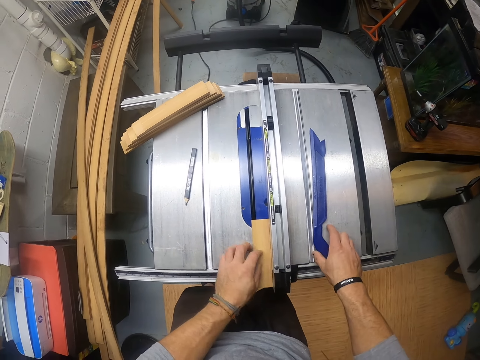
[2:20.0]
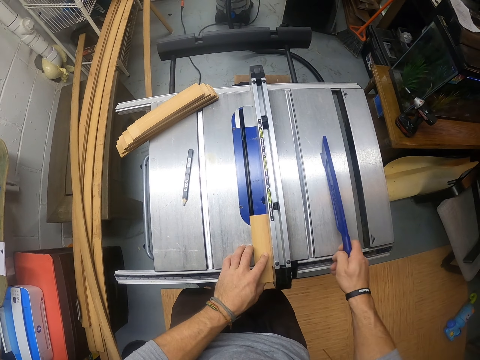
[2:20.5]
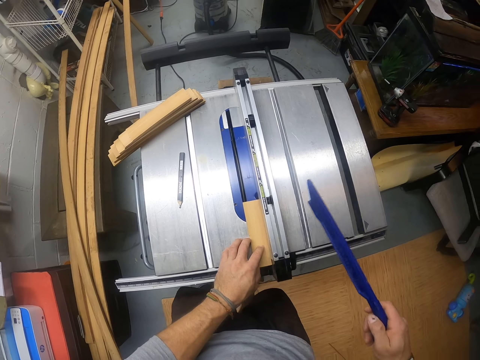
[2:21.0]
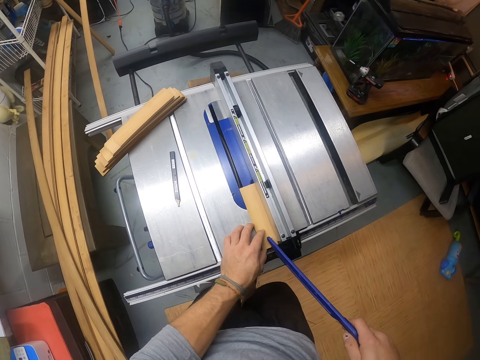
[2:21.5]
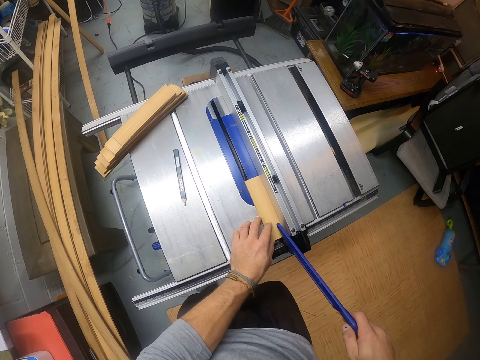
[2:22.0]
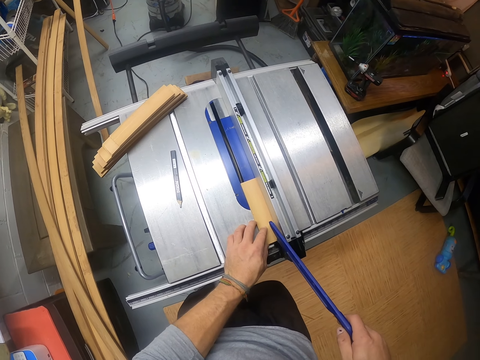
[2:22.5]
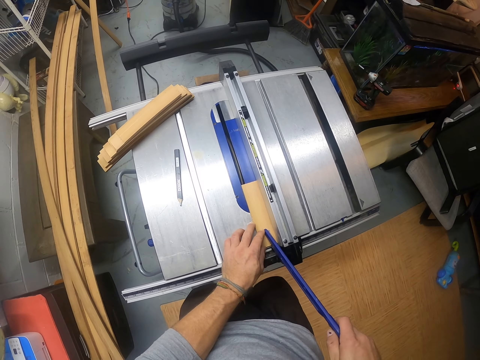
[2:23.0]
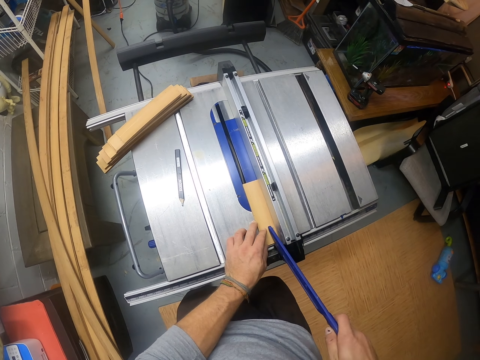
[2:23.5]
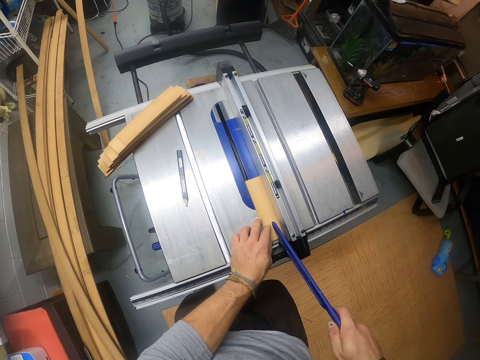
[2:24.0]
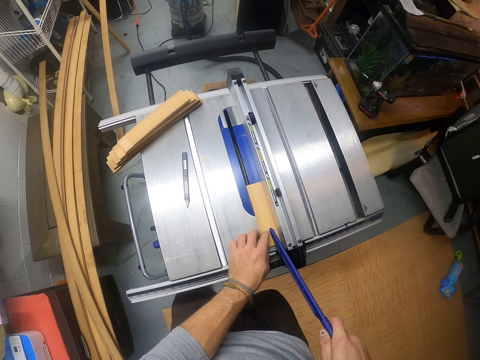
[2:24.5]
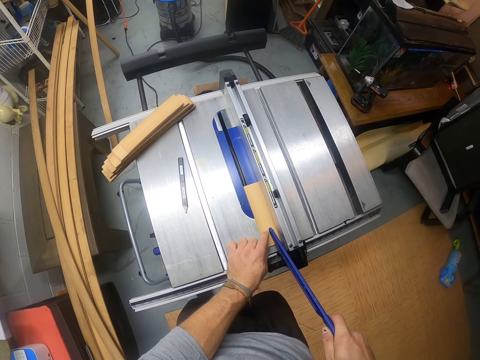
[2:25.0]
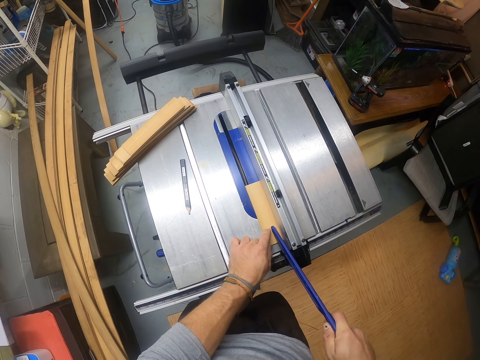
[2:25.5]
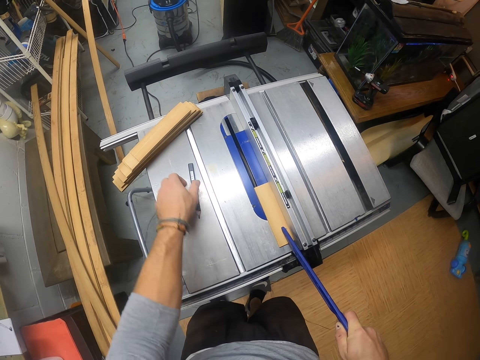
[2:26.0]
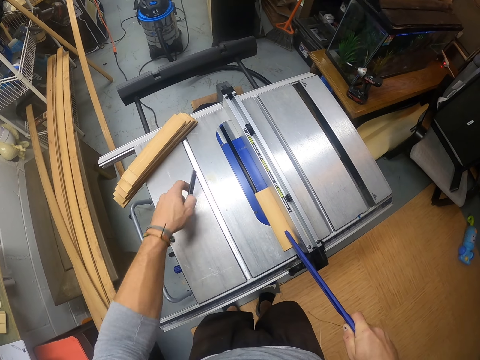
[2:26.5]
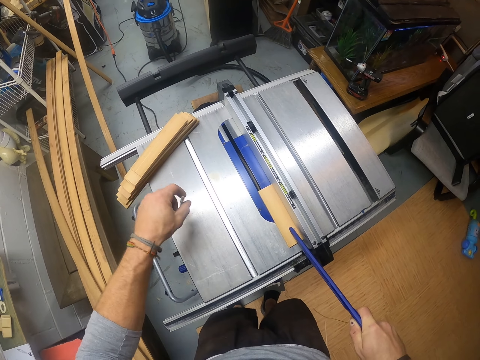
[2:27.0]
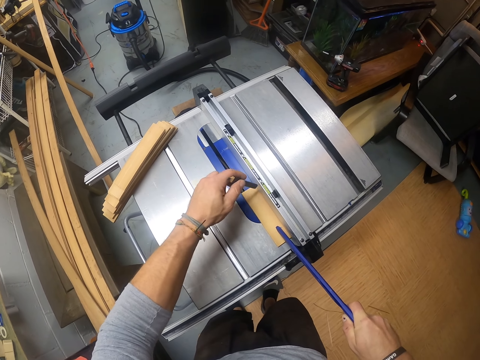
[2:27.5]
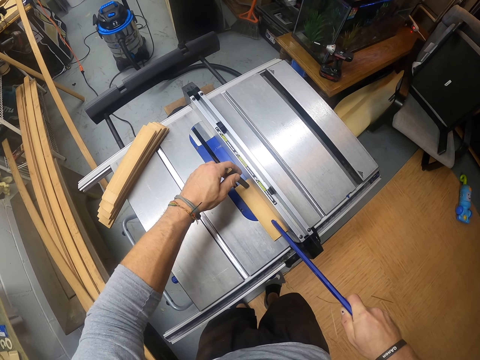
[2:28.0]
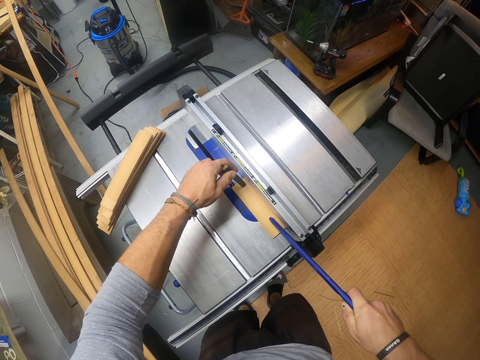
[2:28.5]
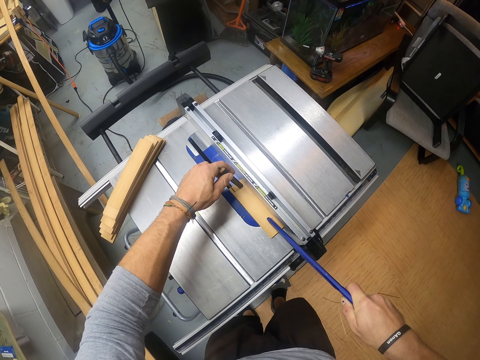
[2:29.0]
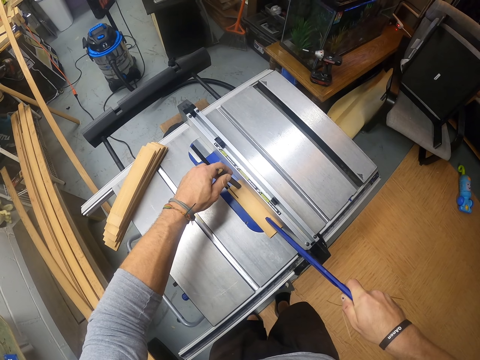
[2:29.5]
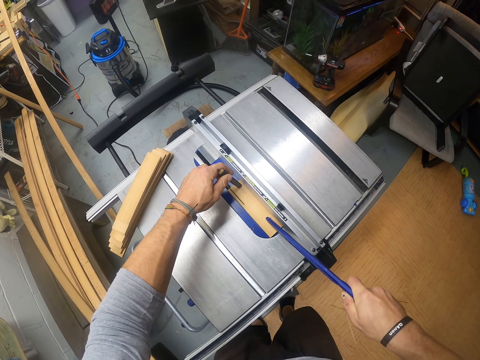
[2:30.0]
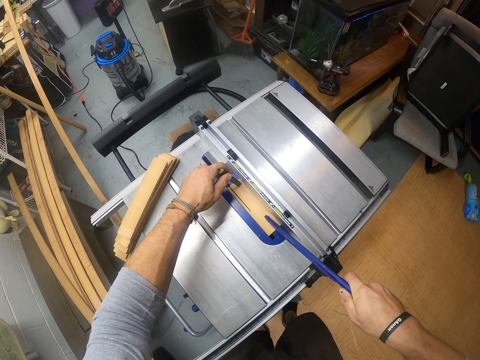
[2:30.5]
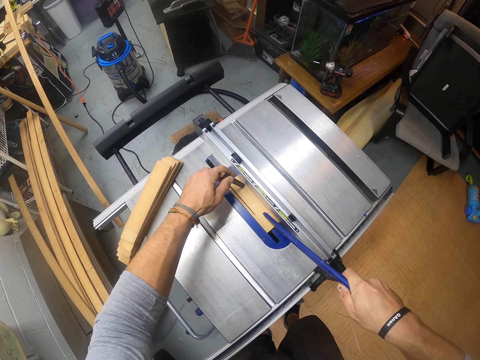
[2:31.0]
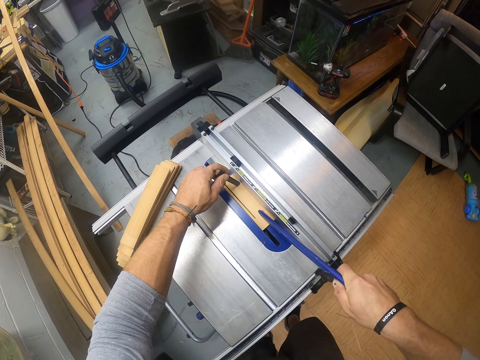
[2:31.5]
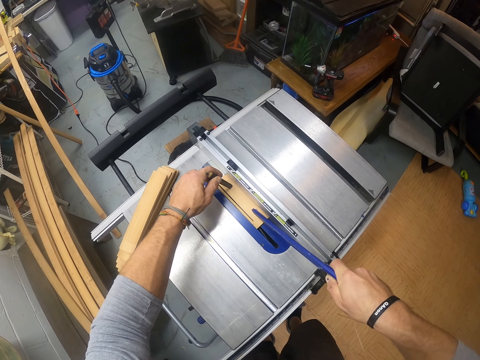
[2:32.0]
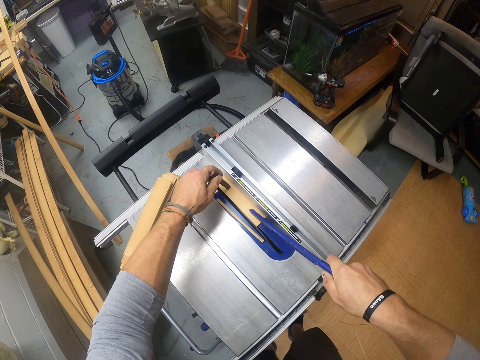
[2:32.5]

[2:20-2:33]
The camera wearer takes the table saw push stick from the table saw with his right hand. He places the piece of wood on the cutting machine. He drags the piece of wood with something over the cutting machine. He takes the pencil from the table saw with his left hand. He pushes the plank through the table saw with the table saw push stick in his right hand and the pencil in his left hand.

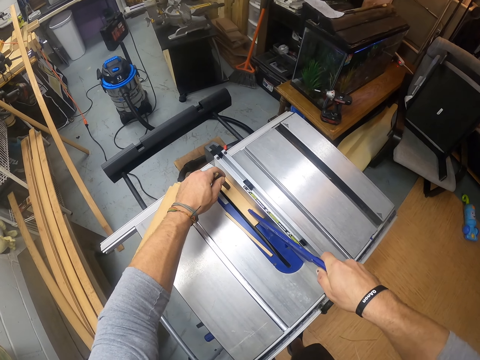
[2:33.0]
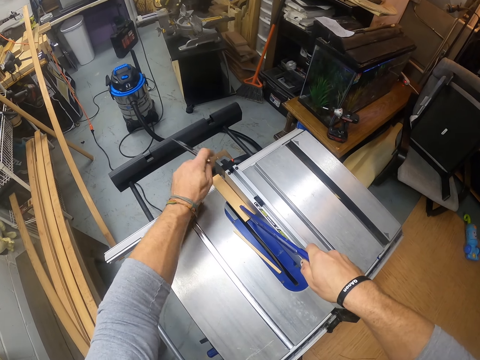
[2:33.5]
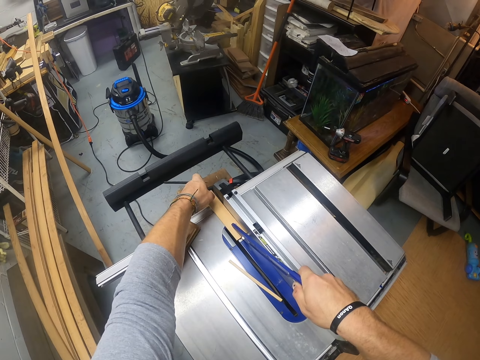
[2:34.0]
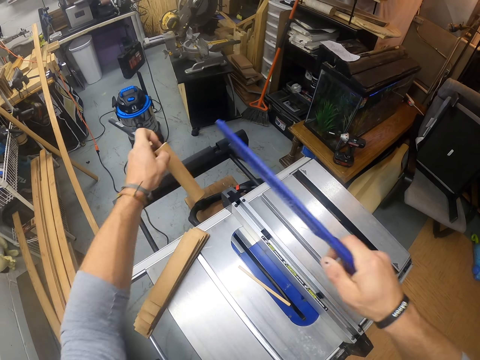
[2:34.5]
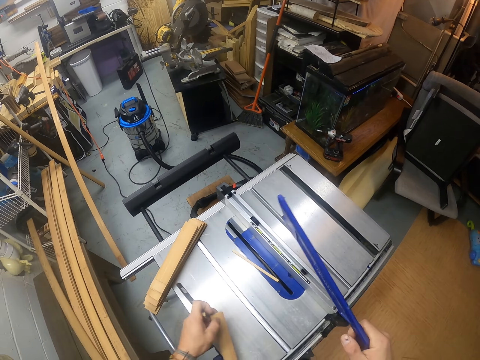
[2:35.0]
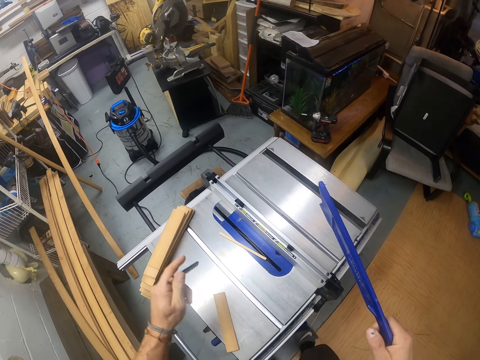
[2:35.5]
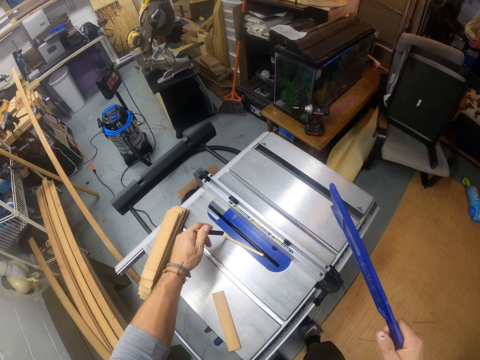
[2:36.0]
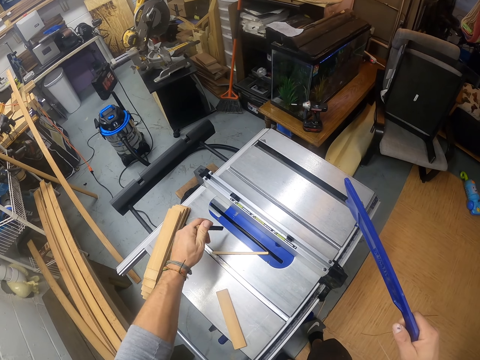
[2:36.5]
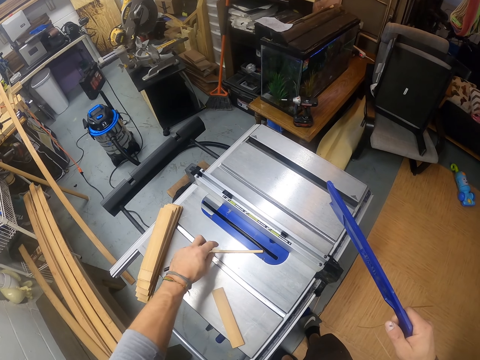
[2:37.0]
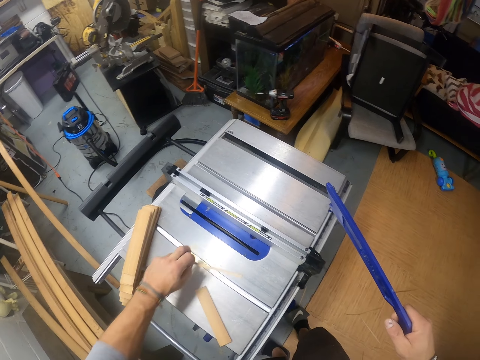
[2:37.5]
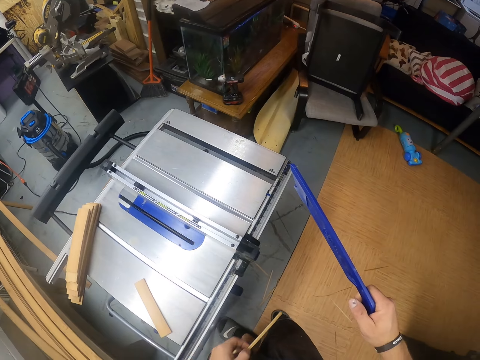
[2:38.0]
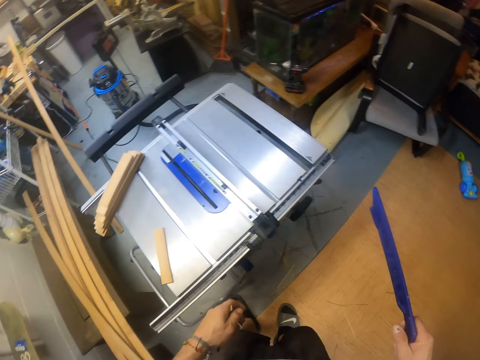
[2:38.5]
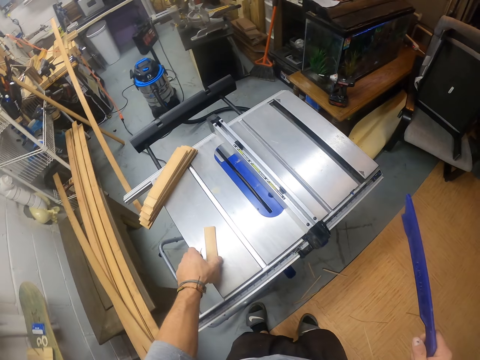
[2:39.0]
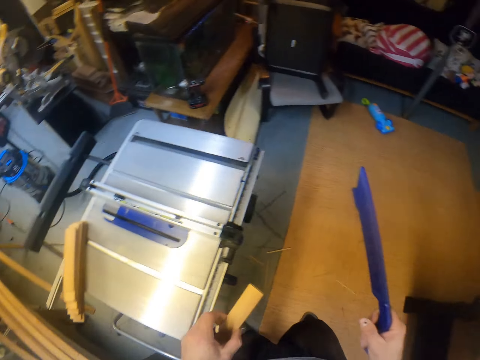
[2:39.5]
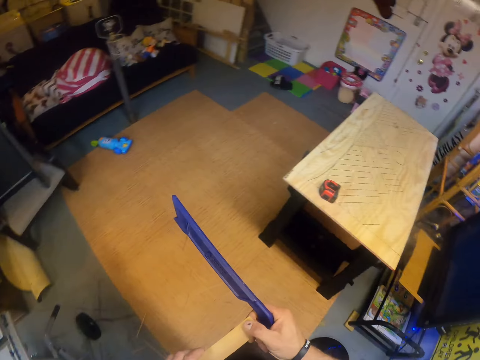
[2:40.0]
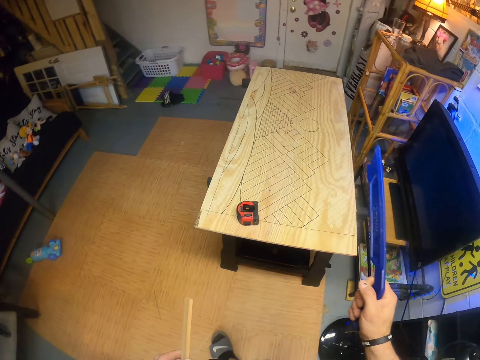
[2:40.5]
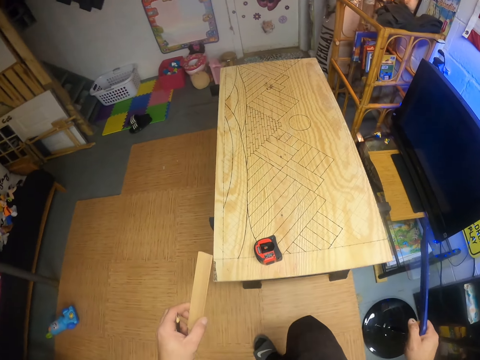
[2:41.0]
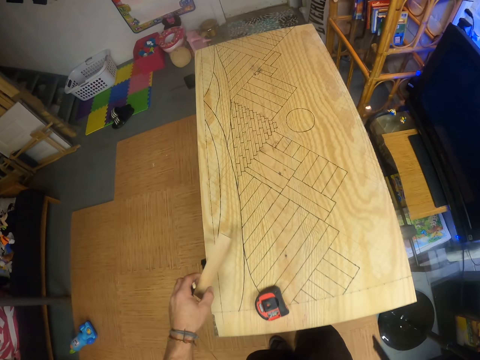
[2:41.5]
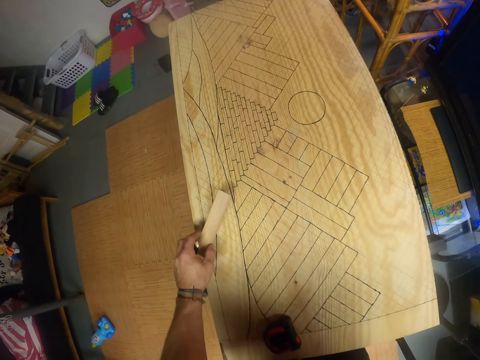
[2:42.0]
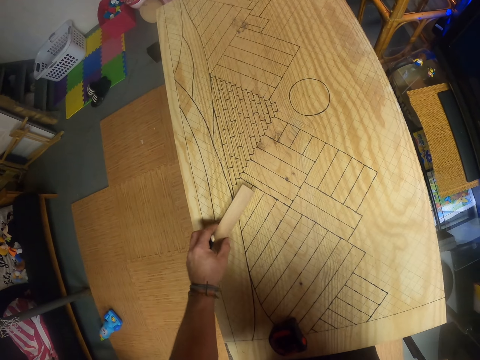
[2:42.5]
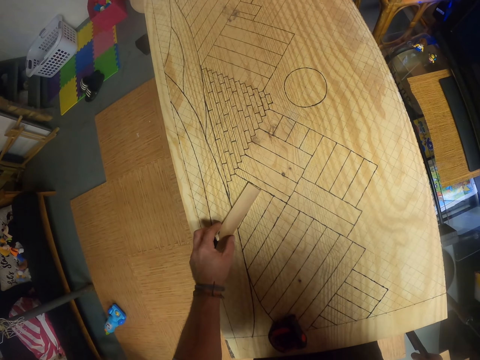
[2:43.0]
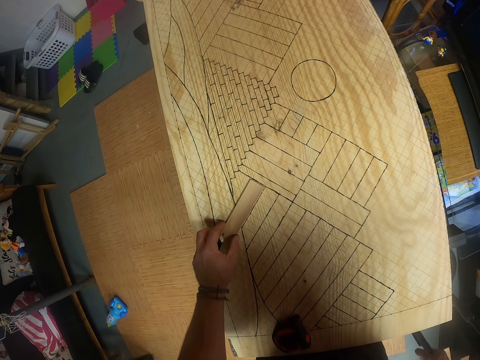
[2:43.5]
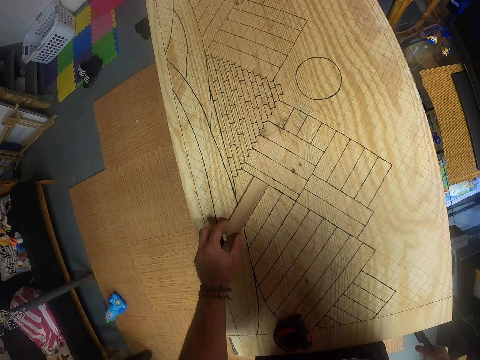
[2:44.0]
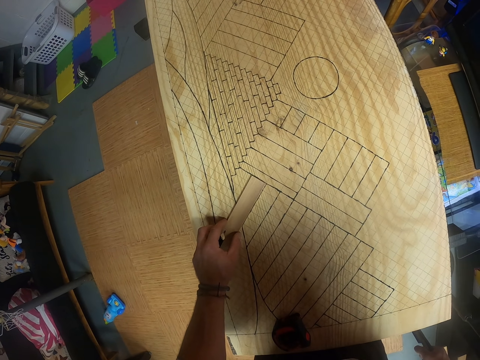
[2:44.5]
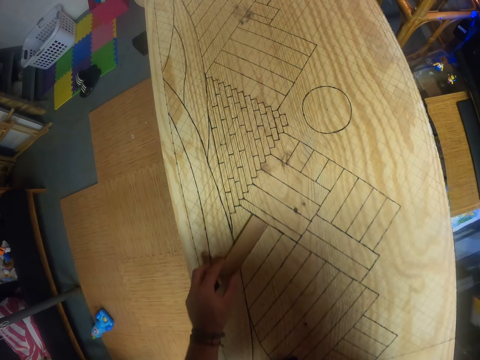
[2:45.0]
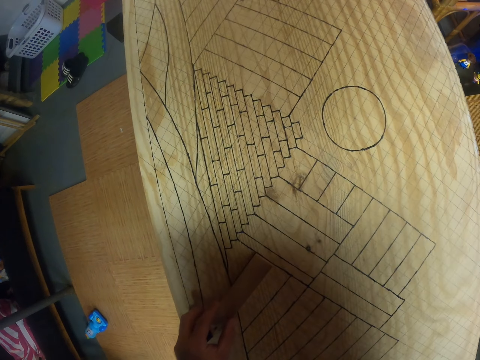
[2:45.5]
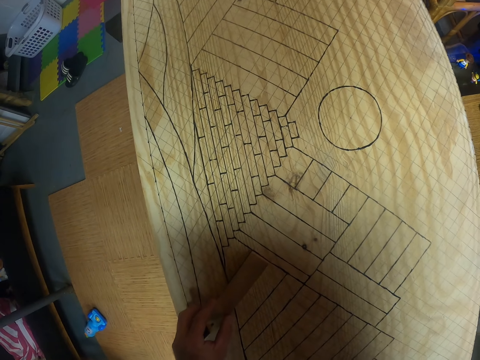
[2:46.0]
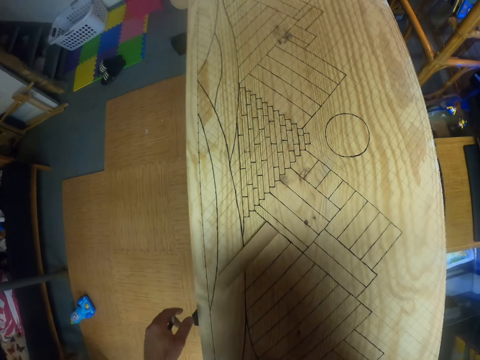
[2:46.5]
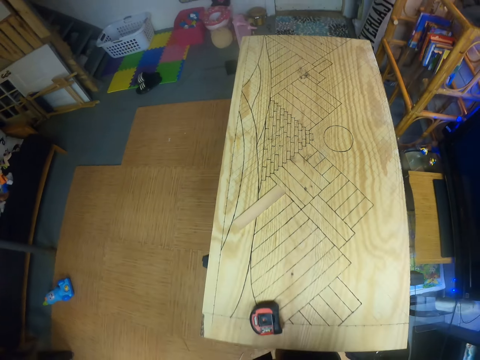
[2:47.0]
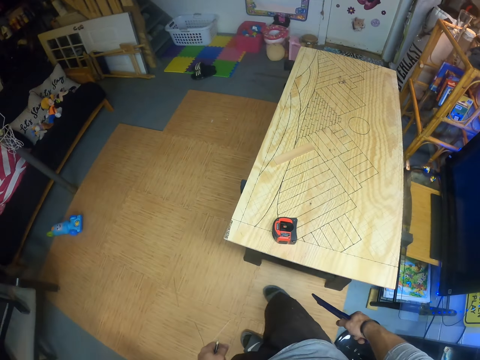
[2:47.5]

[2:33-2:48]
The camera wearer takes the cut plank from the table saw with his left hand. He slices a piece of wood with the cutting machine. He drops the cut plank on the table saw with his left hand. He removes the piece of cut plank from the table saw with his left hand and moves the piece of plank with the pencil in his left hand. He drops the debris wood on the floor. He takes the cut plank from the table saw with his left hand. He places the cut plank on the table with his left hand. He sets the plank on a drawing on the table with his left hand.
